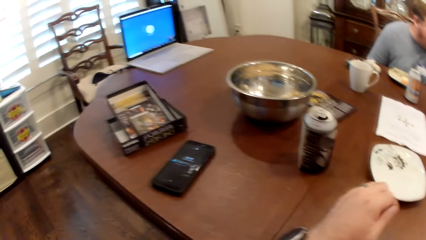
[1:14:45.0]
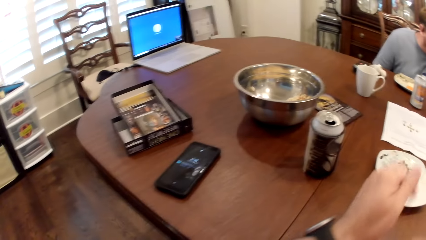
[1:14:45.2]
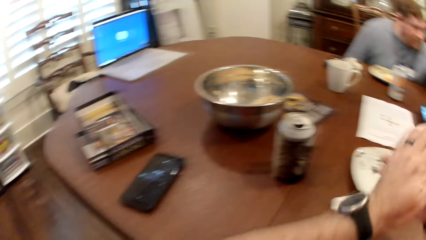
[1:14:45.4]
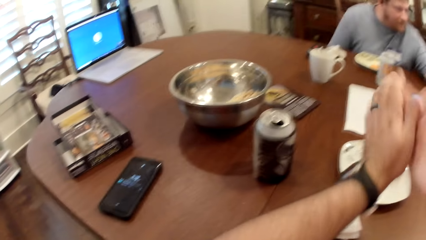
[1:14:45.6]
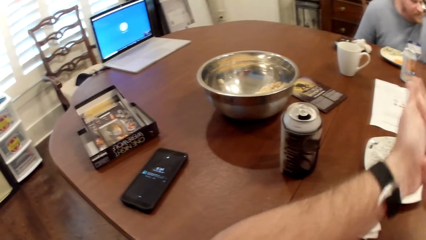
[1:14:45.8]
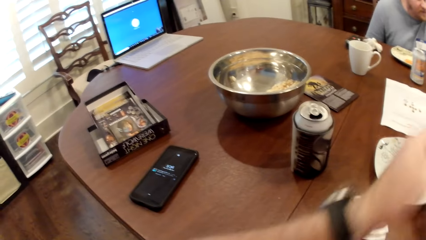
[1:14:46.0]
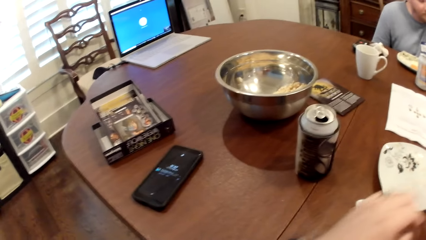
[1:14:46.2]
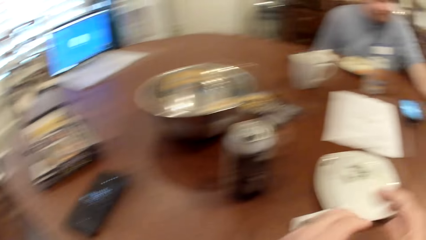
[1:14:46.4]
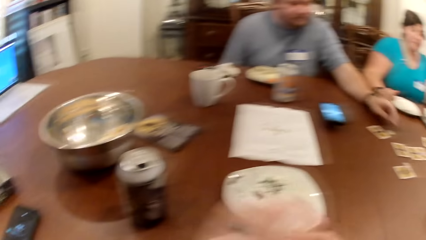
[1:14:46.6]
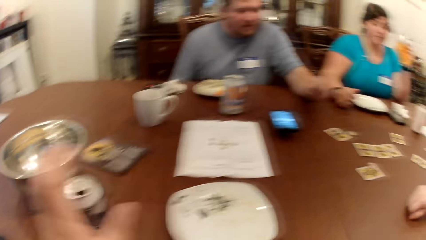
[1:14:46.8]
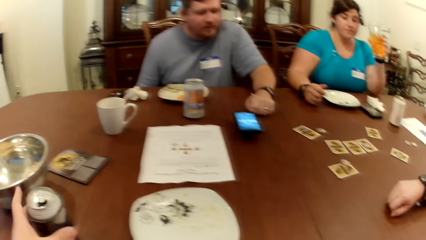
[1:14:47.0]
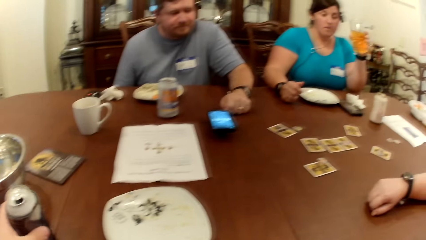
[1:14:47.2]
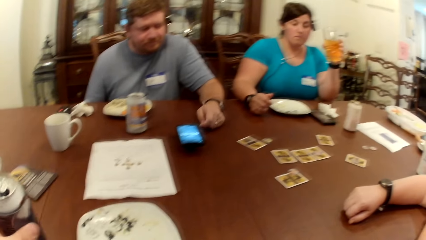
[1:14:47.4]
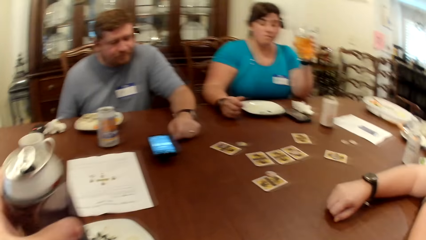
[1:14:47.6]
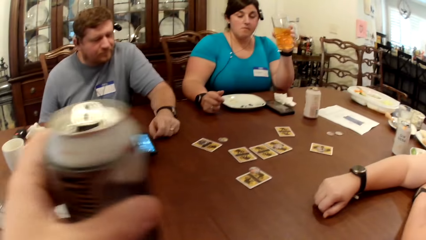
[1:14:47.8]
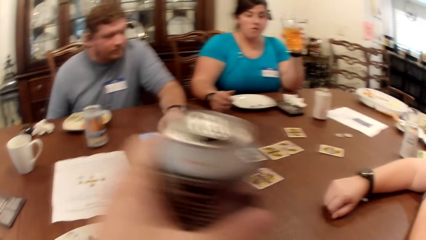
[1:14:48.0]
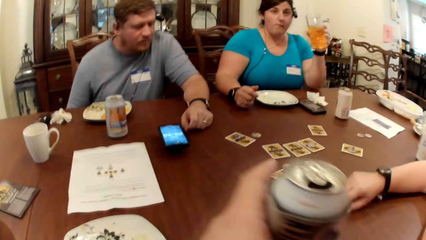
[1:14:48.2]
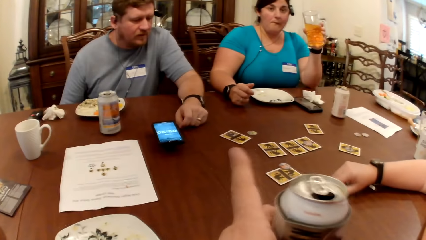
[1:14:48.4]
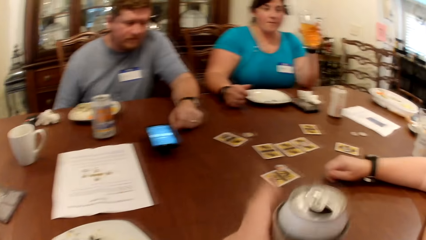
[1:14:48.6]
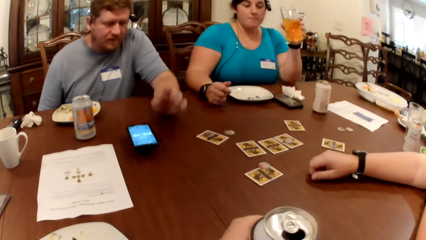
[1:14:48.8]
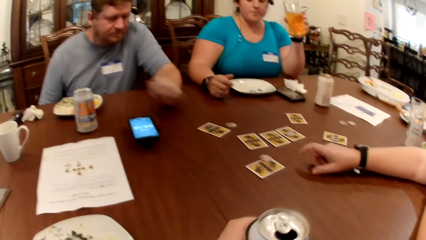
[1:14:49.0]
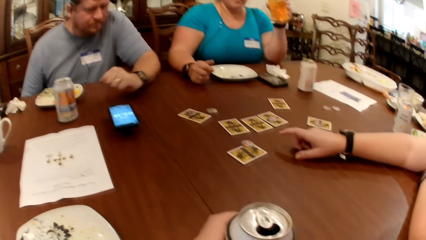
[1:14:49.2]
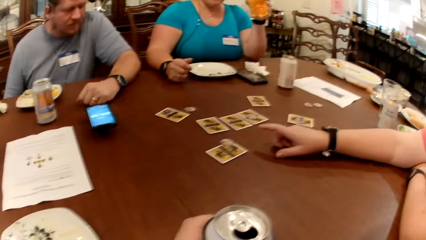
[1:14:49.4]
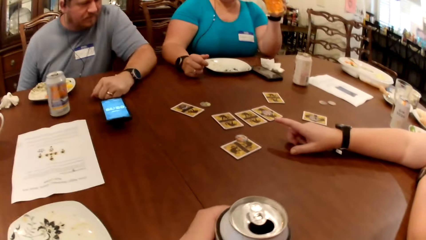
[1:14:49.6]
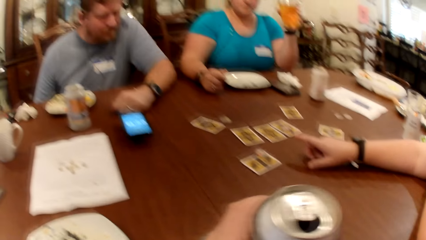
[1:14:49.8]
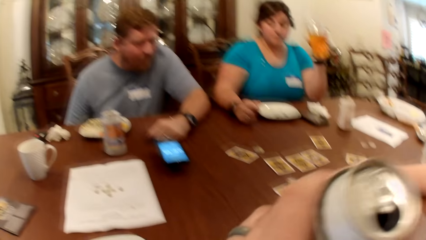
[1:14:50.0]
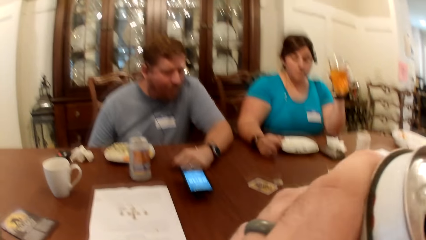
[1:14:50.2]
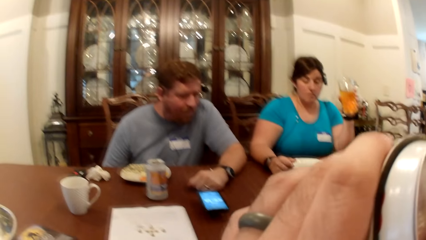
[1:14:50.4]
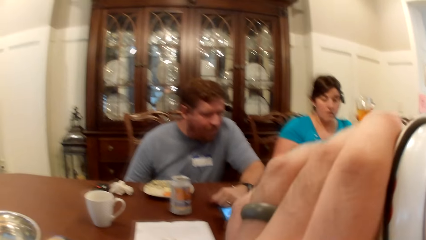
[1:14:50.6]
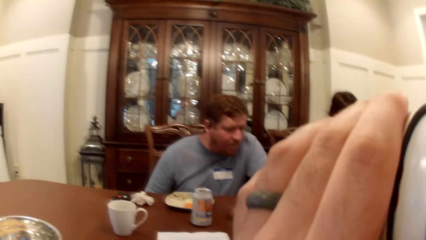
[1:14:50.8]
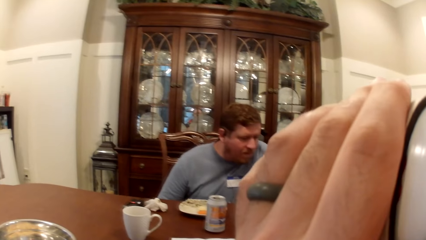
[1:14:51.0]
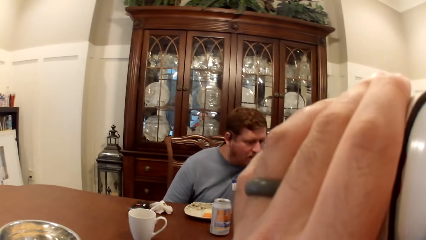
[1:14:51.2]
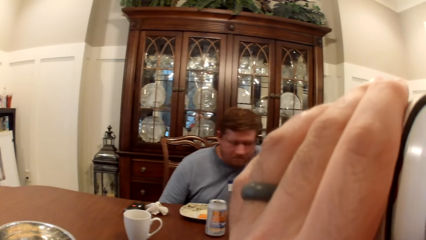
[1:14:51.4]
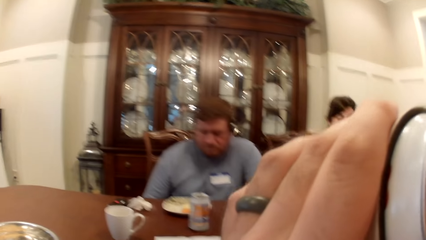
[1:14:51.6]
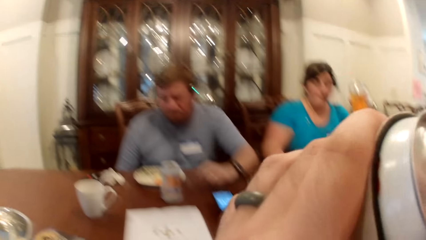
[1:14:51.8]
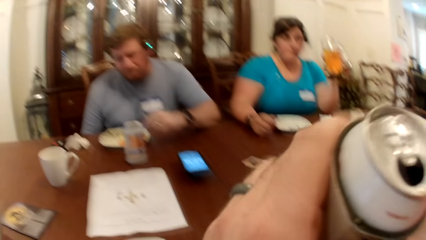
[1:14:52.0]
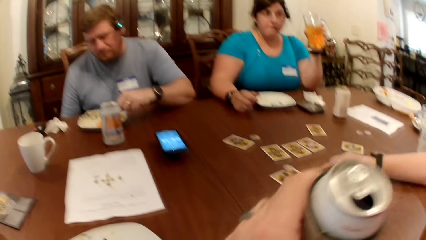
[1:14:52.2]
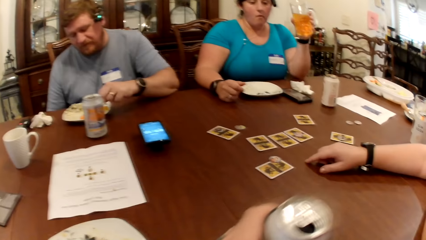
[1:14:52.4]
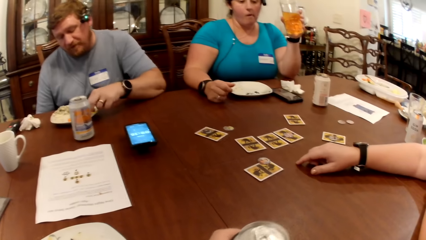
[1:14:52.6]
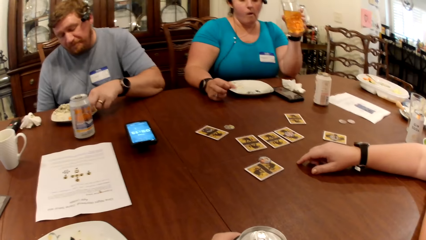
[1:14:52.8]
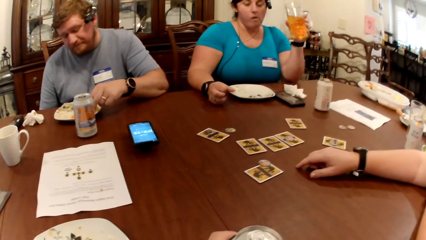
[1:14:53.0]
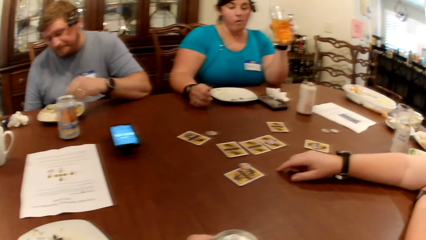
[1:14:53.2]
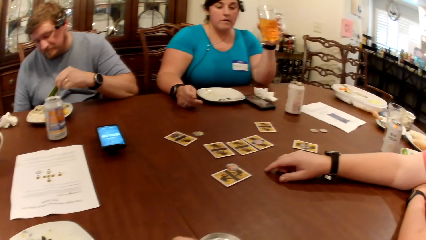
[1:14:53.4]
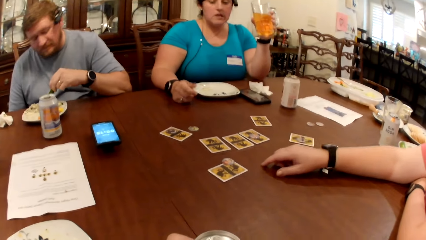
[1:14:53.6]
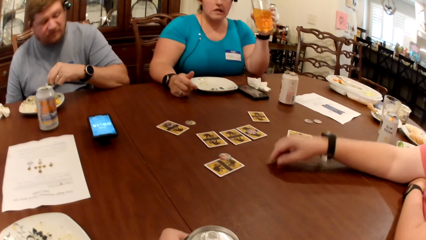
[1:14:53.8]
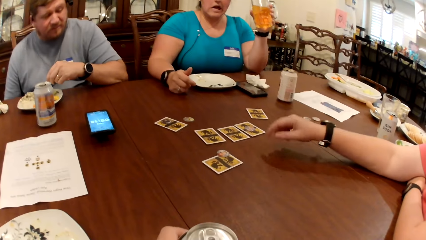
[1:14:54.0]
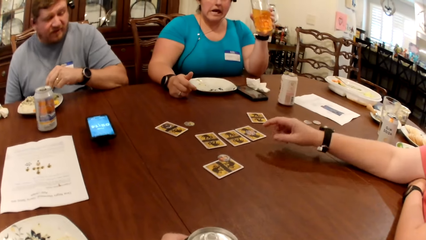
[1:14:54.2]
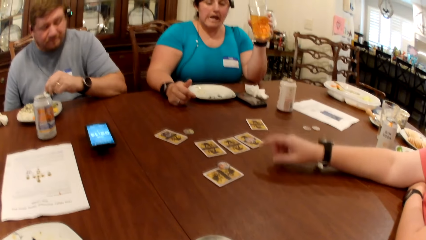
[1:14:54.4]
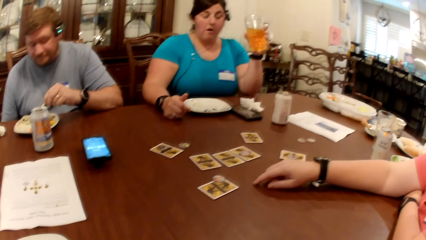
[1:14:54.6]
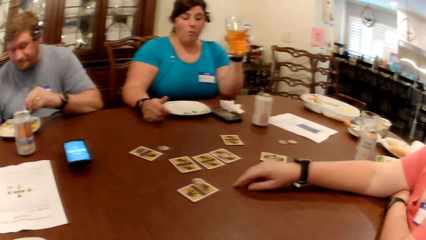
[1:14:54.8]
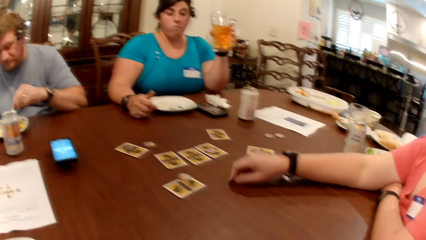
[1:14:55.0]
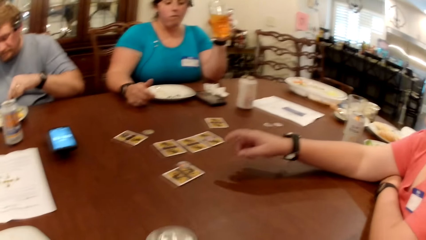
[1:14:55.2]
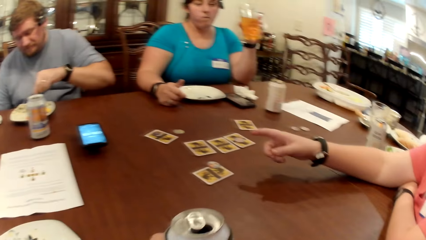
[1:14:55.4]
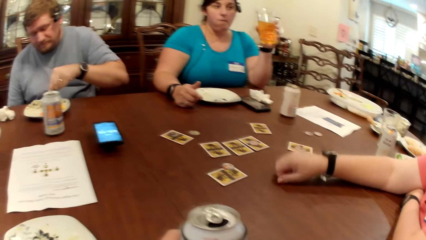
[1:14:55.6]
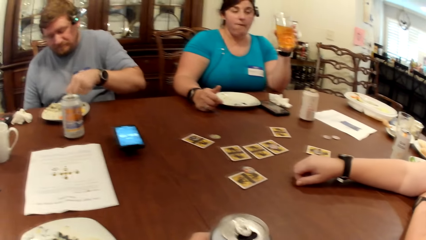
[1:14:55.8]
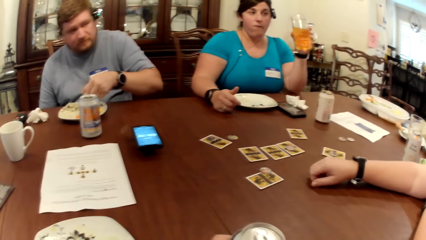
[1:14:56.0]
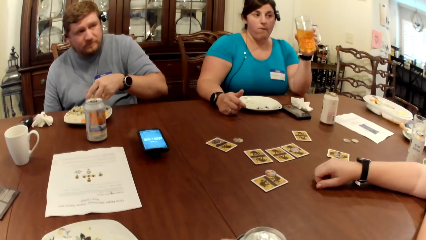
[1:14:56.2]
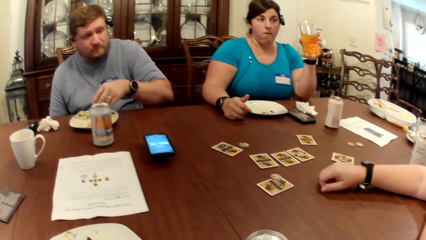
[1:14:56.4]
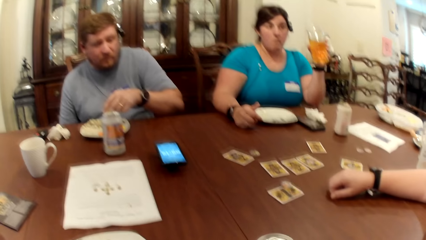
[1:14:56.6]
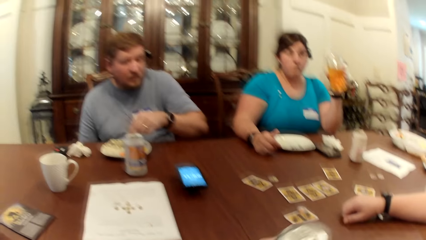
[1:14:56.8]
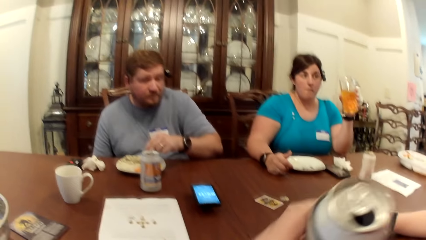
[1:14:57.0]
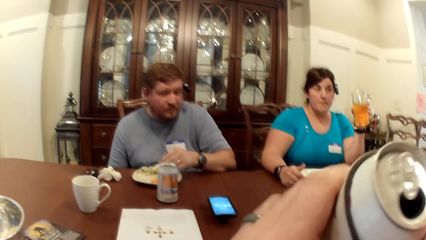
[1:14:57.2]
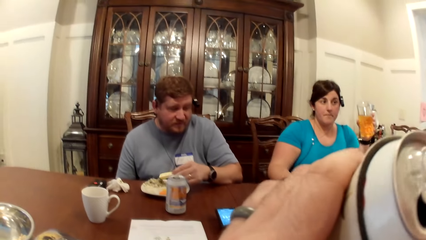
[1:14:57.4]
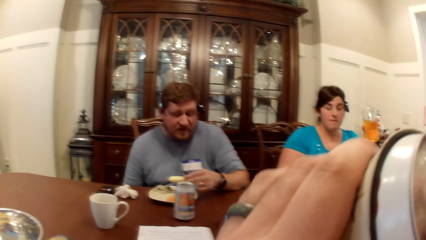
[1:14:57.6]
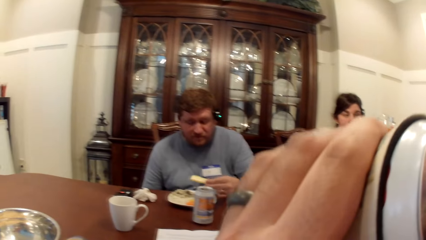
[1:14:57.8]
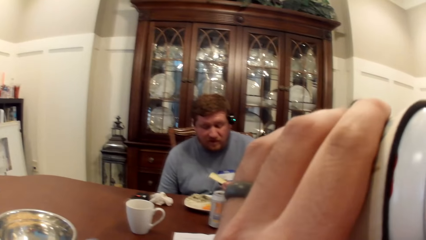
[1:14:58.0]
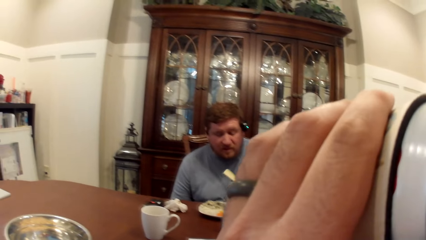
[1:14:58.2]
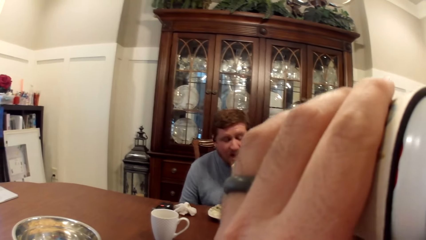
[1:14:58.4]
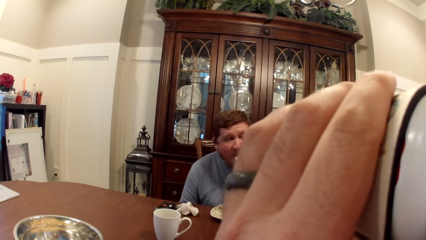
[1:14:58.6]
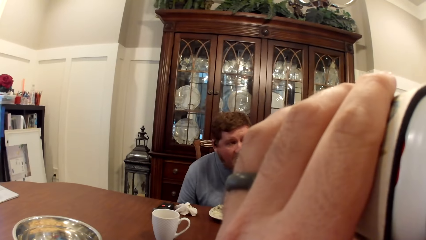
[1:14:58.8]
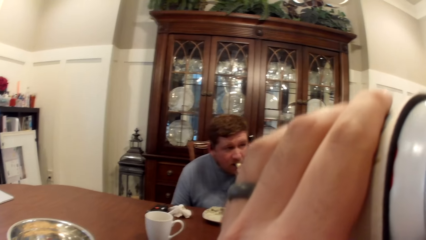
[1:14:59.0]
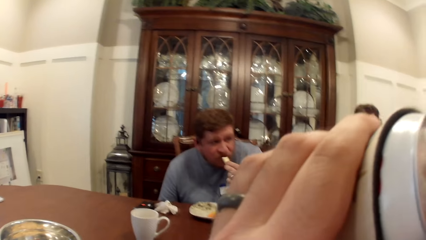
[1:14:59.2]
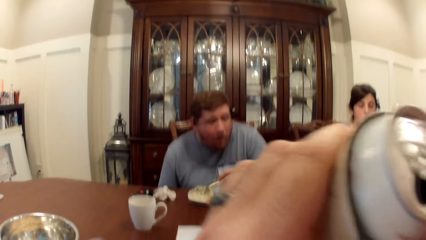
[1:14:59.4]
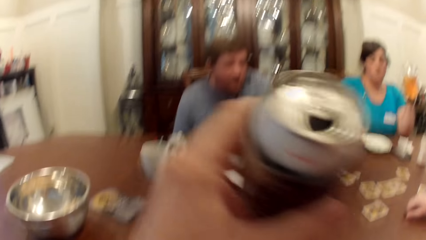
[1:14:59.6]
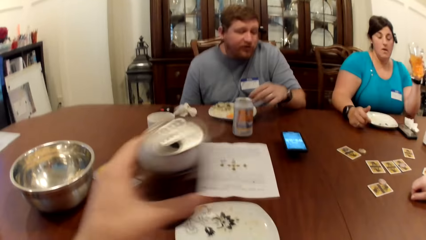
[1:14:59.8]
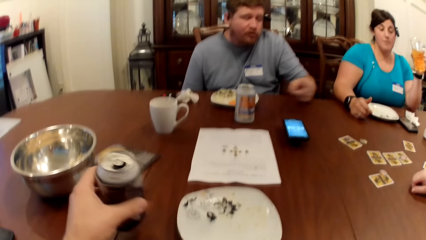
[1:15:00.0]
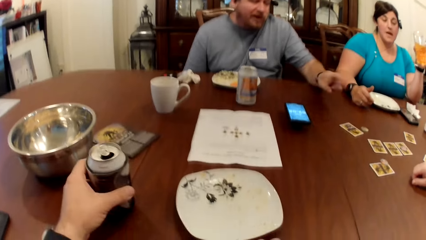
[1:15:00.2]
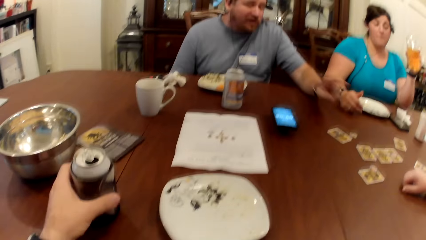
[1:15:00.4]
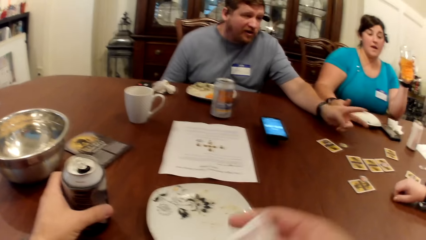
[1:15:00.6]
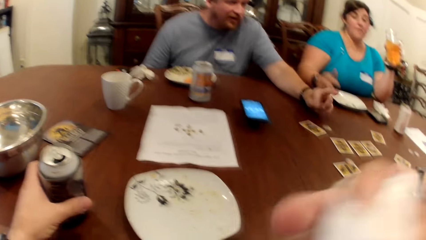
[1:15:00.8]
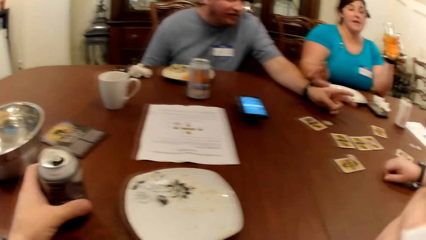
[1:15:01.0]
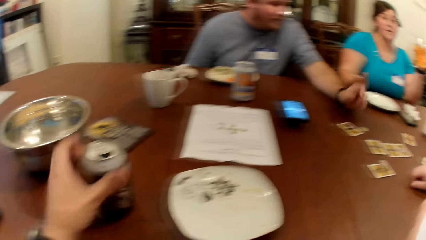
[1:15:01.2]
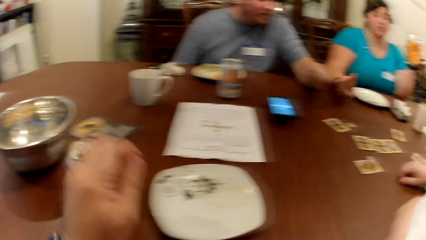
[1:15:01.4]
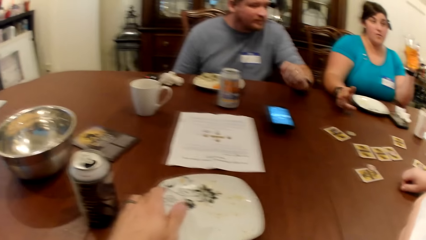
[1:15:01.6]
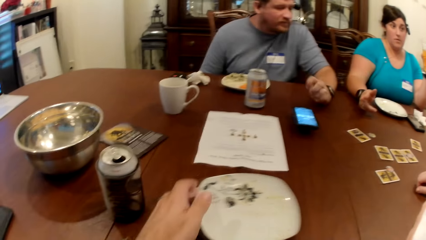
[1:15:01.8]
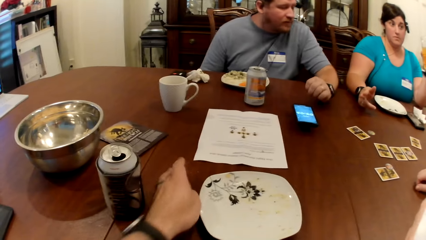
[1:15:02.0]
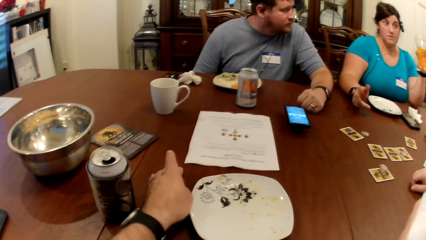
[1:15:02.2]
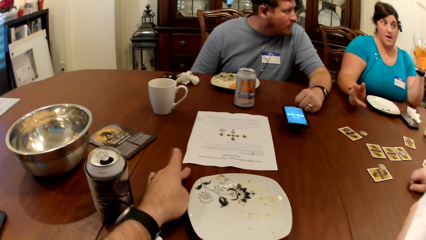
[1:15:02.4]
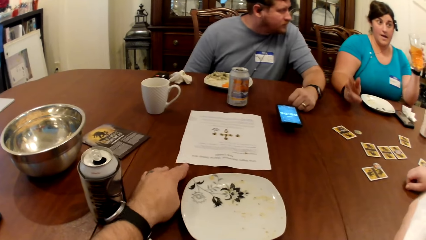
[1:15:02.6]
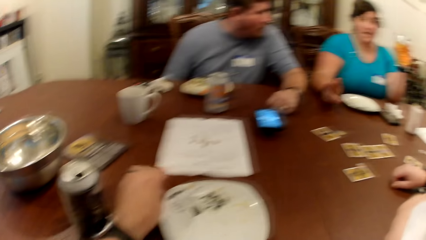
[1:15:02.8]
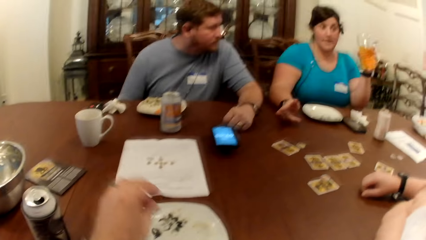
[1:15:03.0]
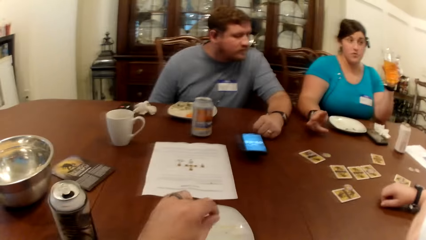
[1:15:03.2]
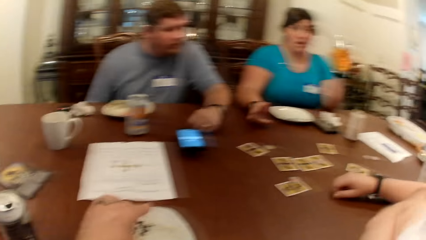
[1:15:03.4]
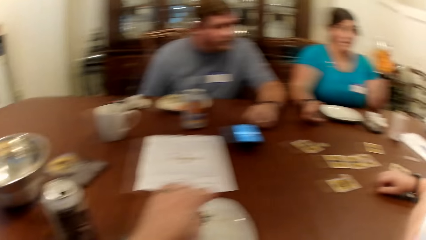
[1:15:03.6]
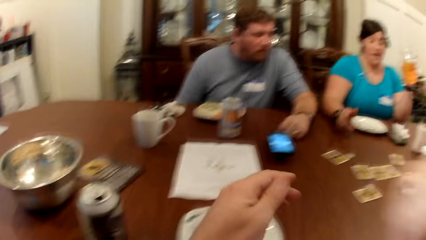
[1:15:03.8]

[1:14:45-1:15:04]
The camera wearer puts his hand on the table and moves his hand on the plate. He looks around, wipes his hands together, moves his hand back and moves his hand forward. He picks a can of soda from the table with his left hand. He holds the can, lifts up the can, moves the can on the table and moves the can up. He drinks from the can of soda in his left hand. The man picks at the carrot in the plate with his left hand. The camera wearer places the can on the table. He looks around, moves the can around and moves the can up. He drinks from the can of soda in his left hand. The man eats the carrot with his left hand. The camera wearer moves the can down. He drops the can of soda on the table with his left hand. He moves the wipe up and wipes the mouth. He moves his hand down. He adjusts the plate on the table with his left hand. He moves his hand forward. He picks dirt from the table with his left hand. He places his hand on the table, lifts his hand up and moves his hand on the plate. He drops the dirt on the plate on the table with his left hand.
